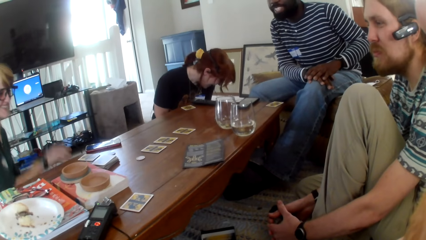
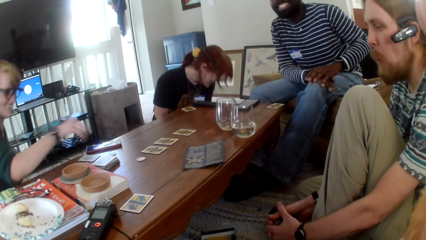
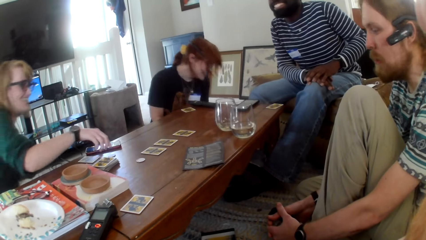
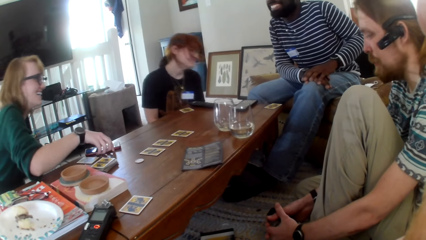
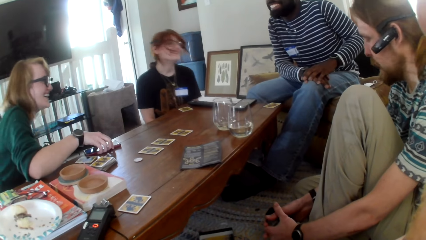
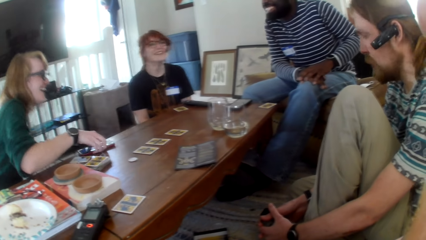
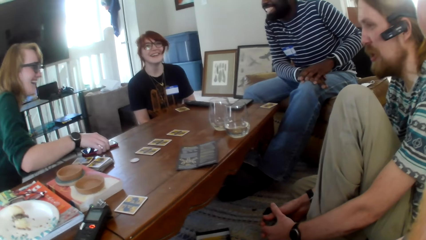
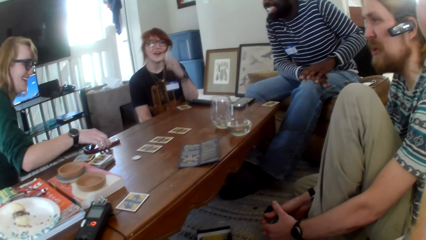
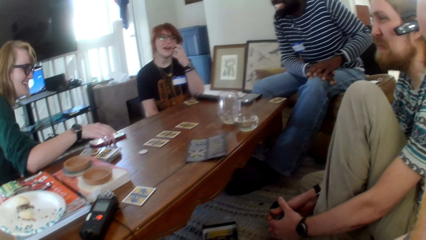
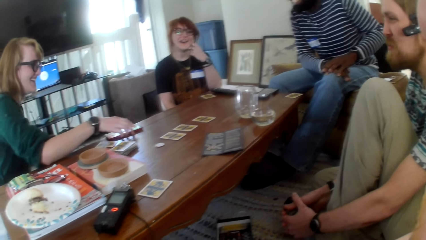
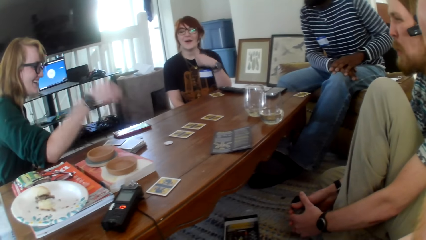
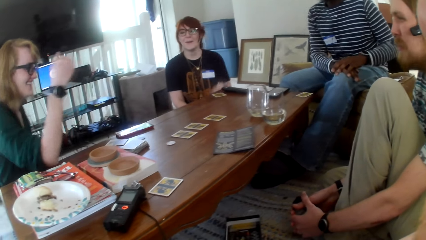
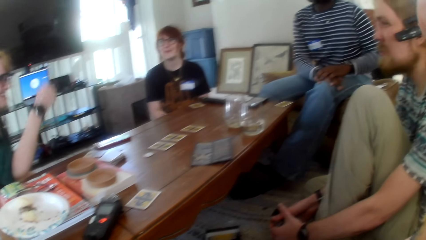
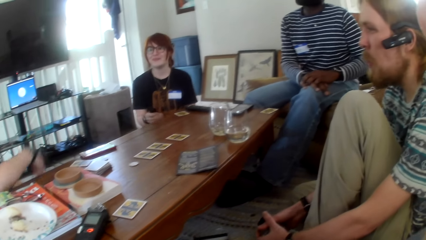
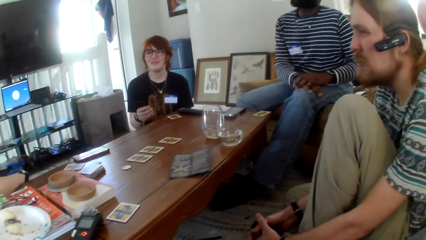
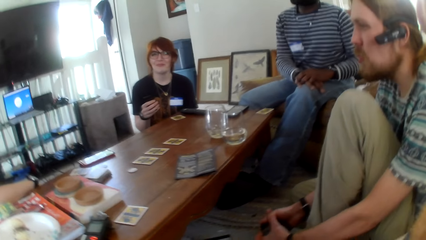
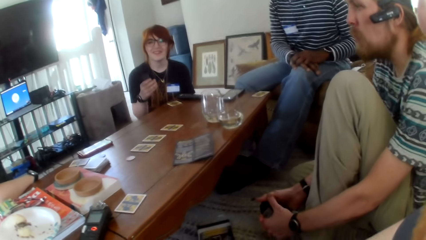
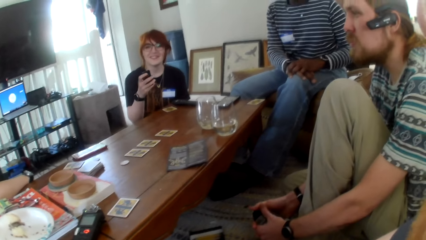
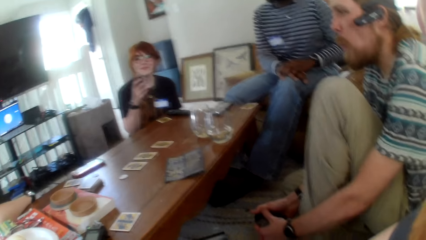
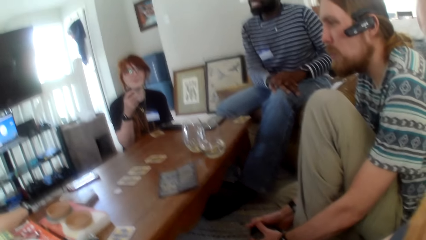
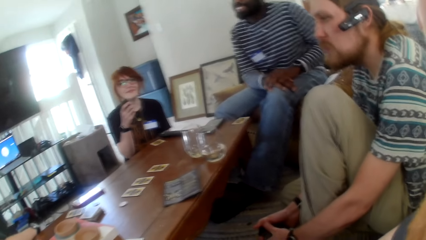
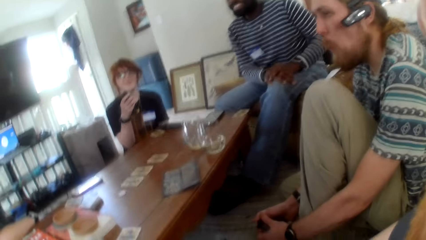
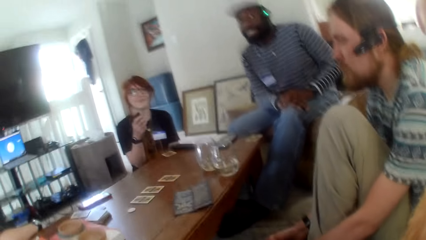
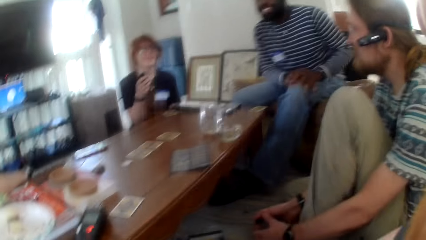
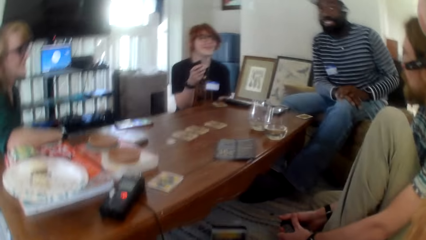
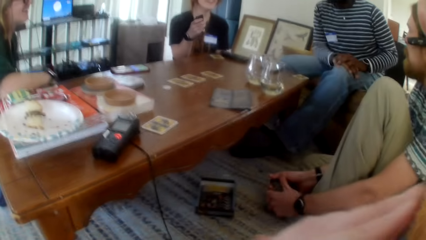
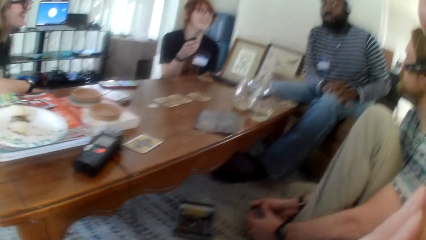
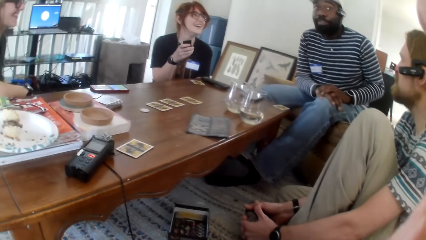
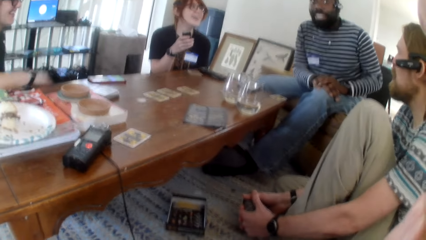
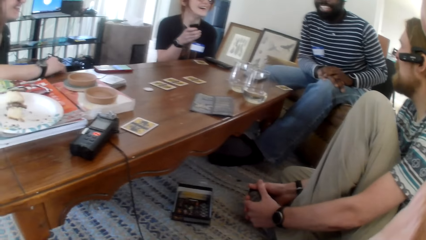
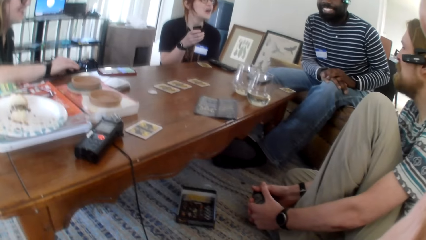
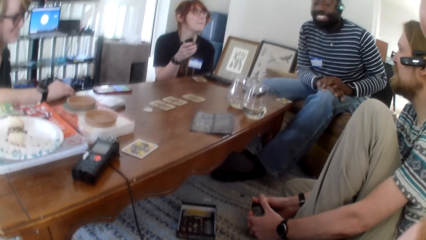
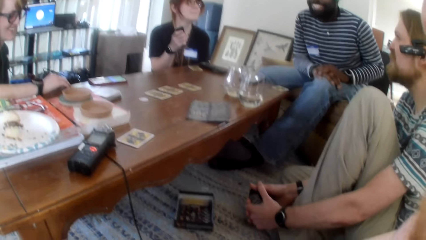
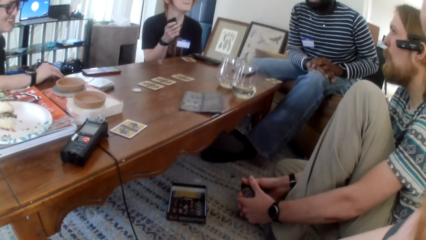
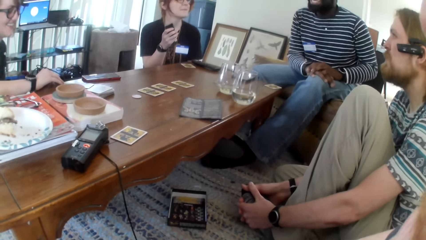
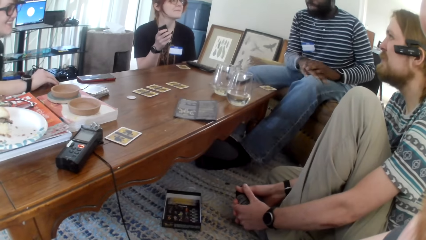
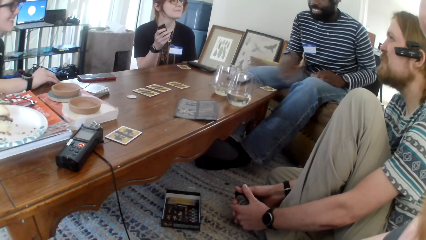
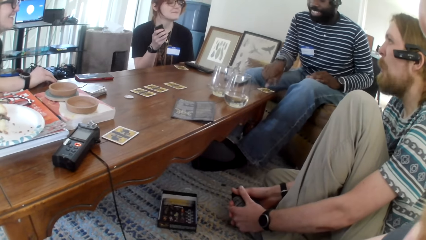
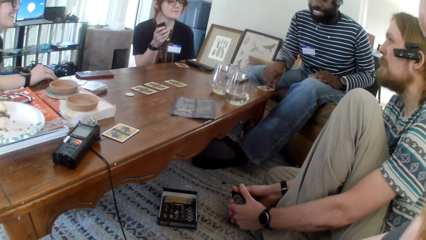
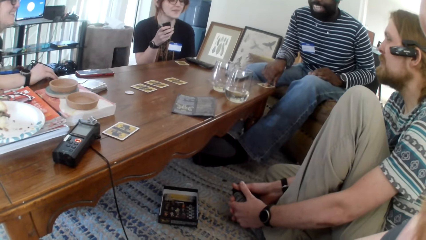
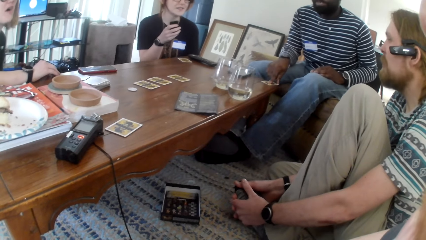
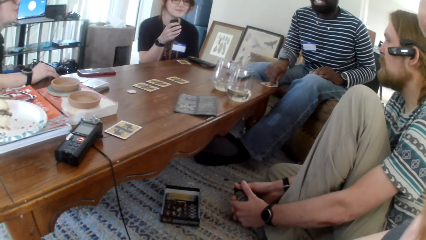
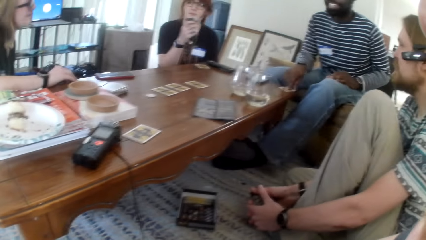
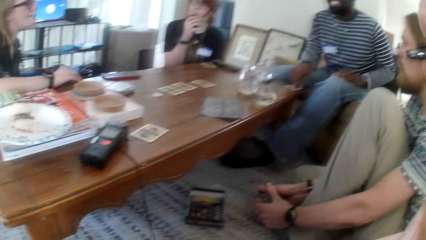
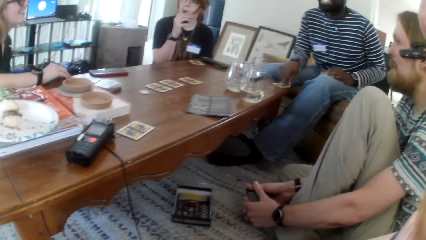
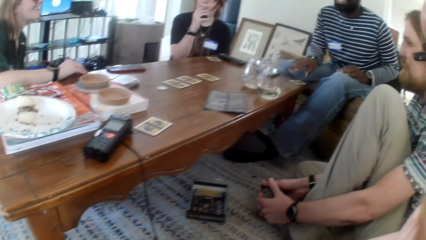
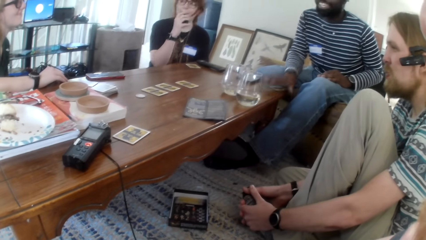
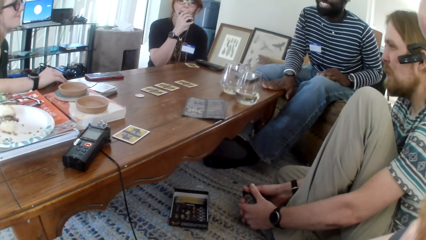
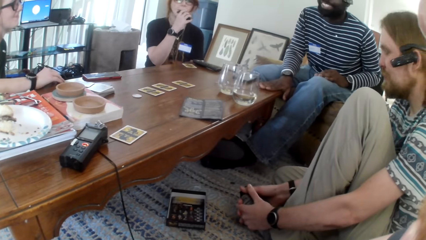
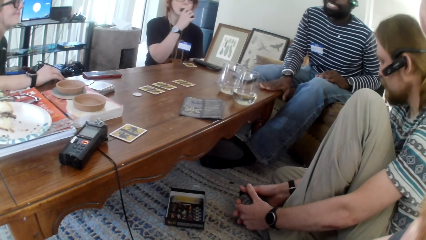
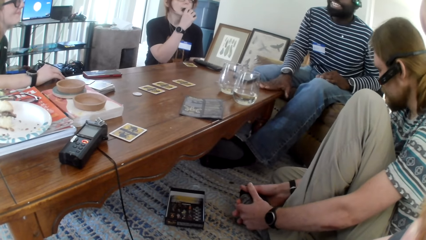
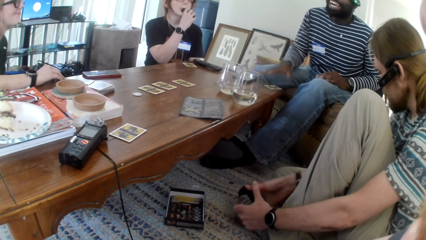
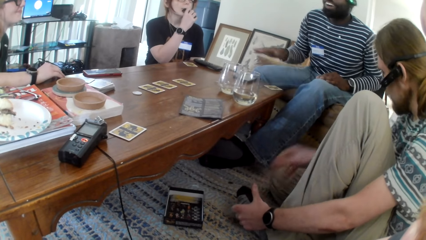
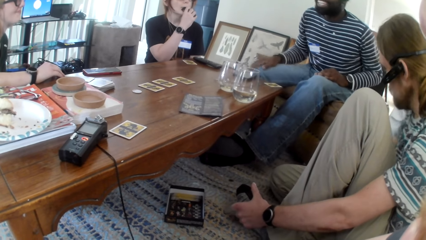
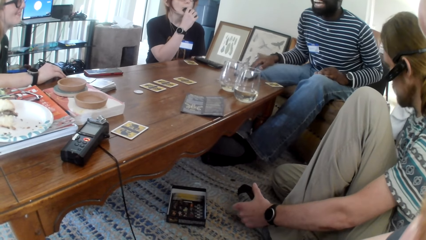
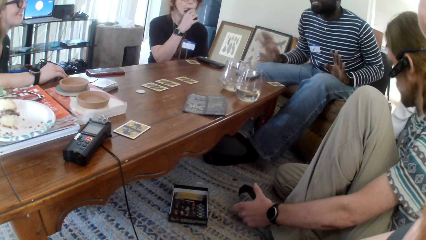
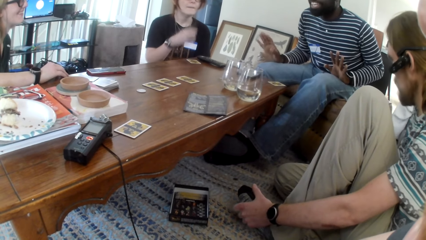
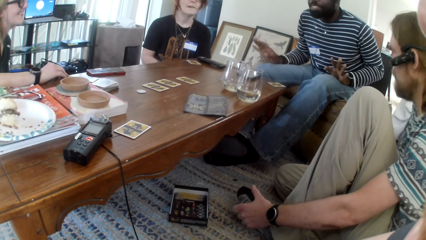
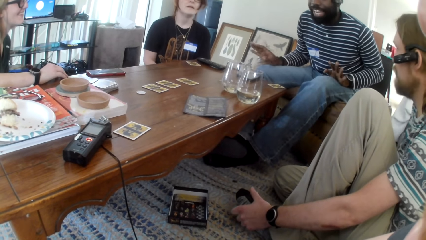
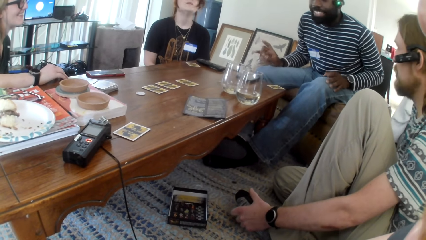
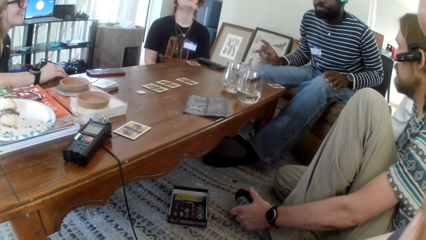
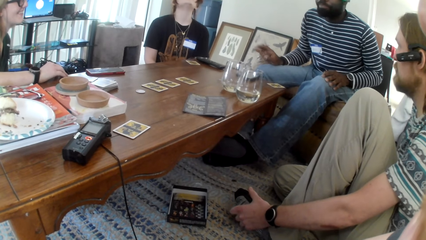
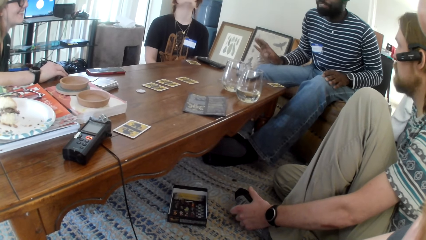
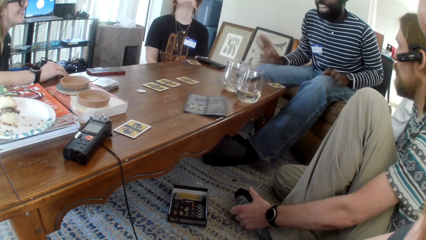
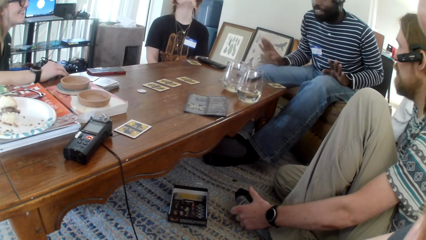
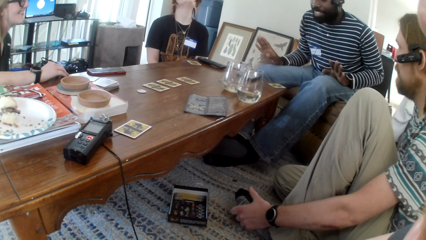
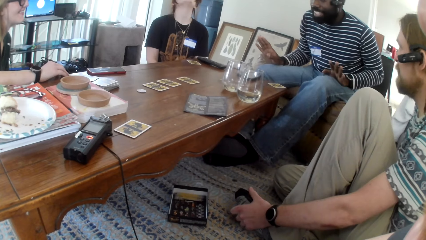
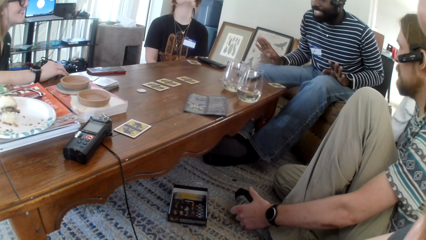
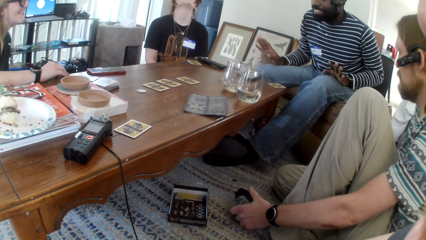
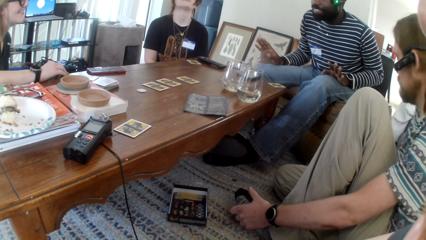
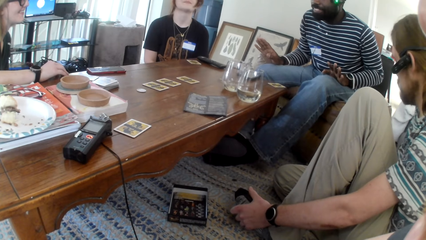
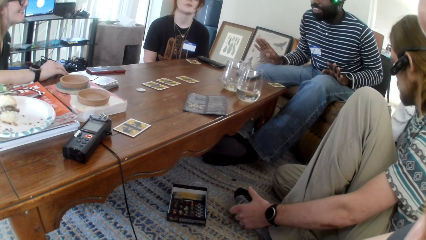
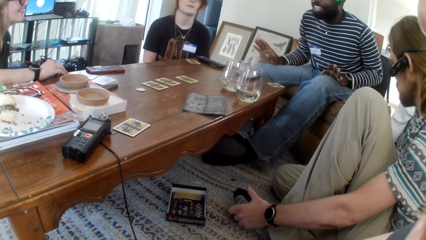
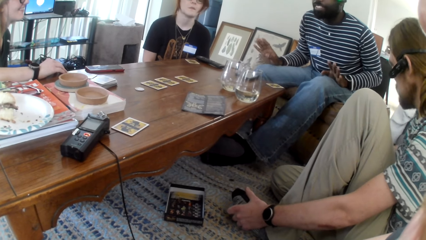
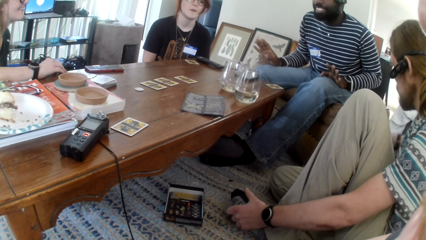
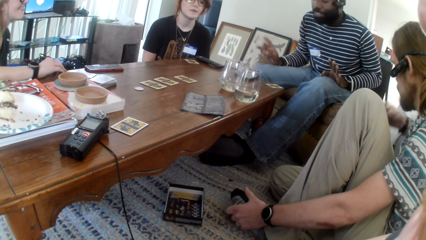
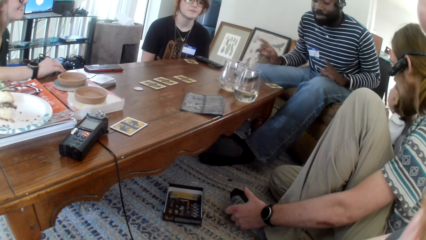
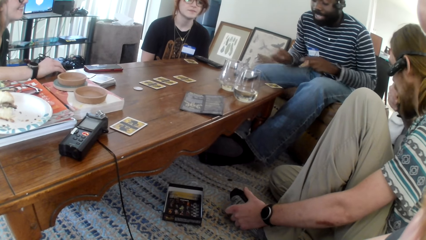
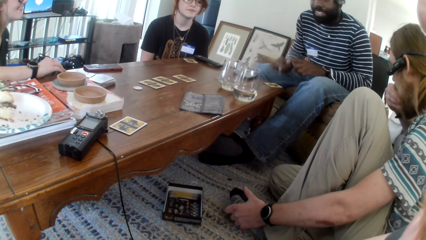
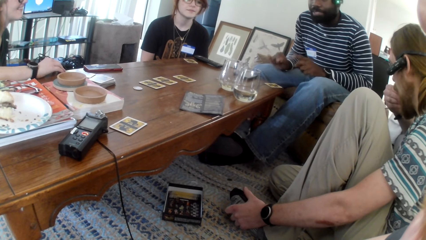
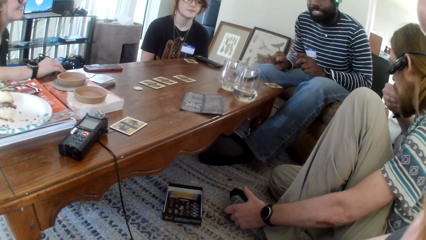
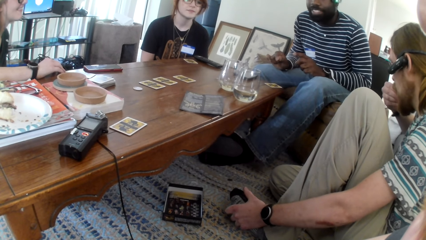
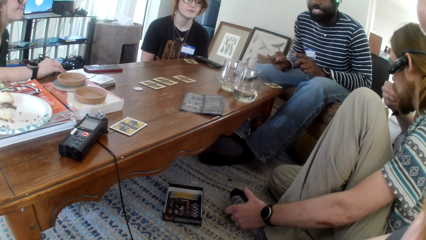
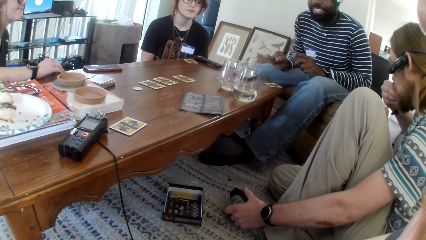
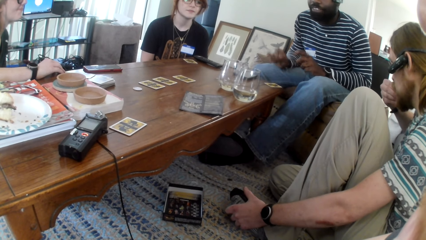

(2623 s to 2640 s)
A woman laughs. A person operates the phone. The woman moves her hand. The person looks around. The camera wearer talks. The woman laughs. A man talks. The man touches a card from the table. He covers the card with the hand. Another person puts something to the mouth. The man looks around. A third person picks up the burger. The second person looks around. The man talks. The man moves his hand. The man talks. The third person eats the burger.
